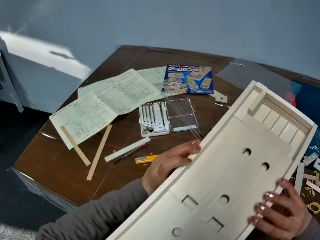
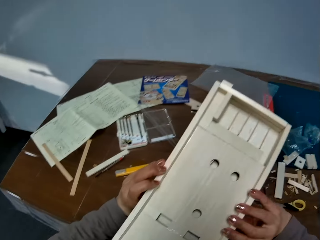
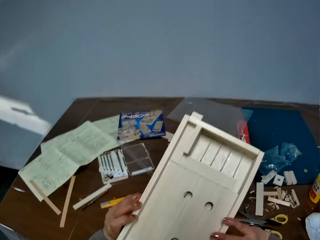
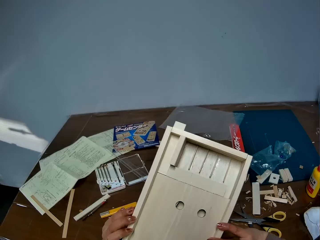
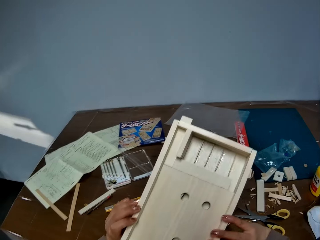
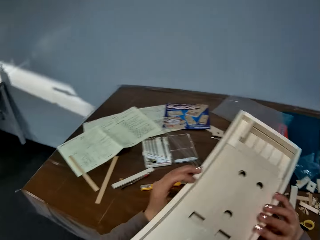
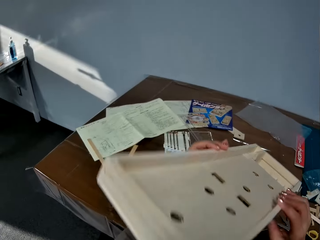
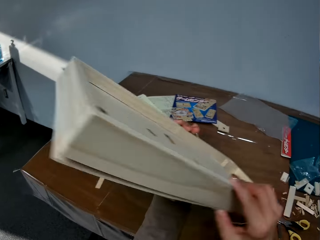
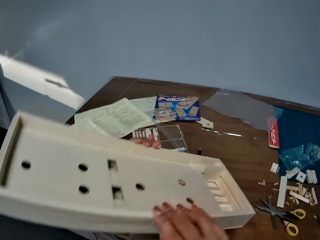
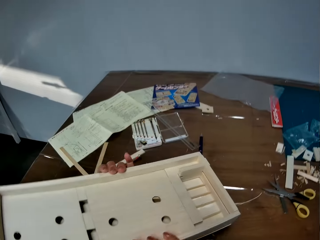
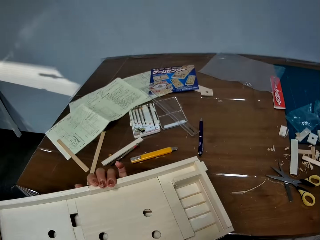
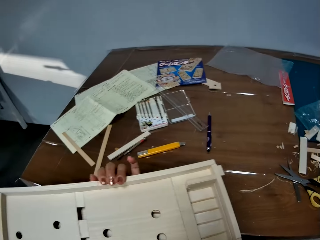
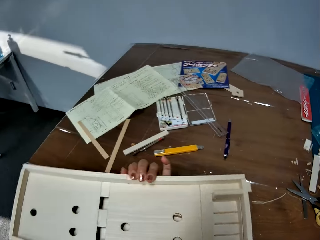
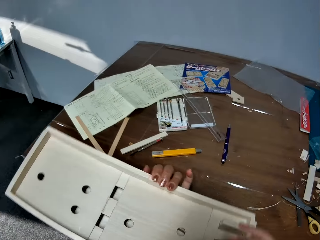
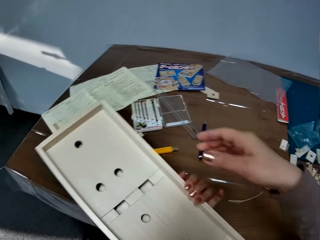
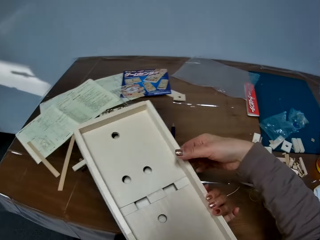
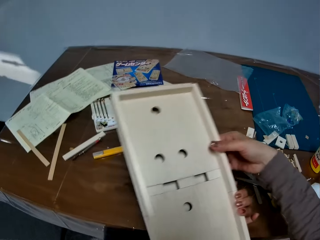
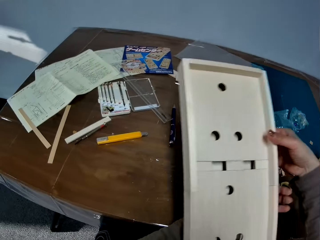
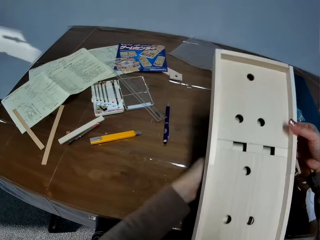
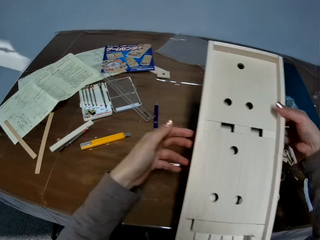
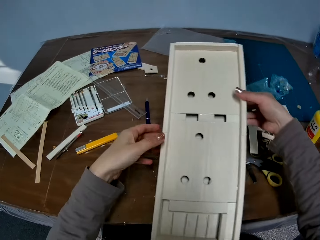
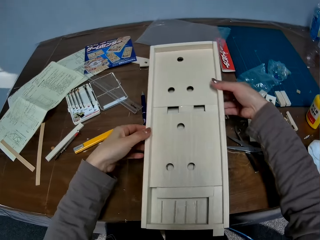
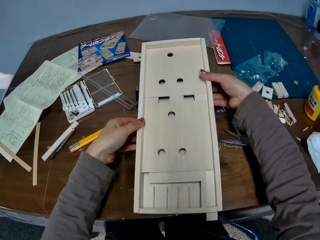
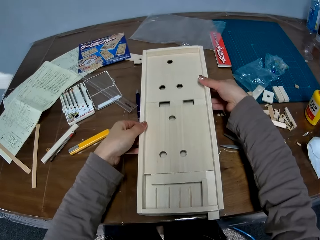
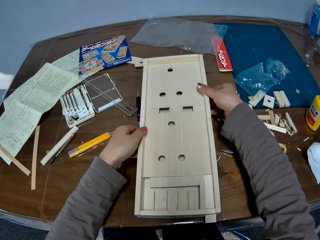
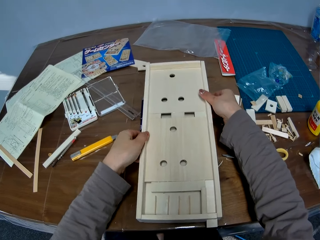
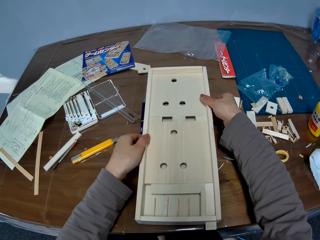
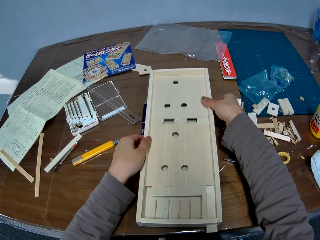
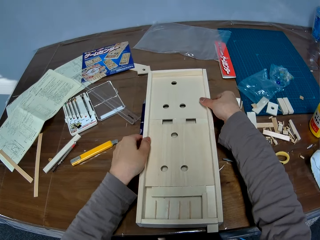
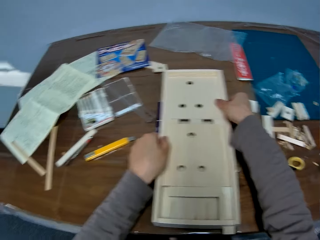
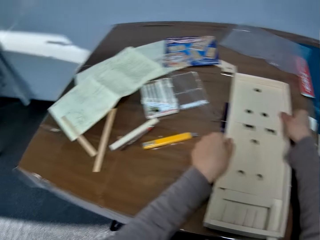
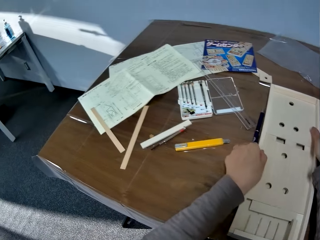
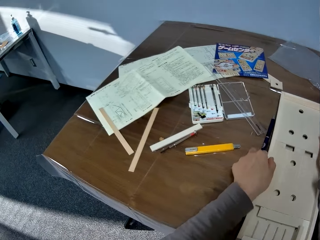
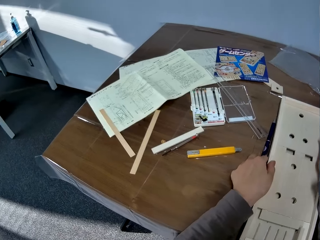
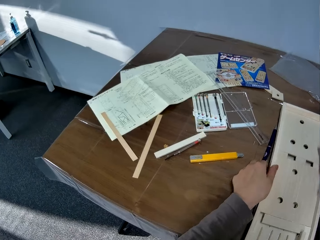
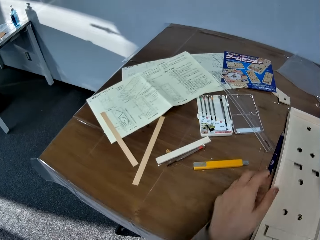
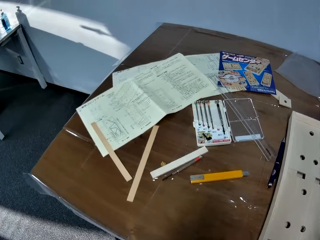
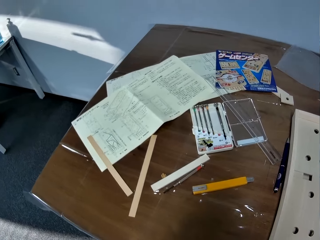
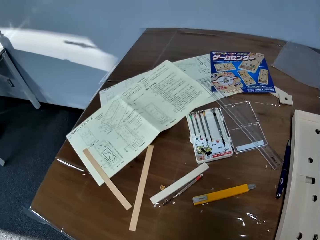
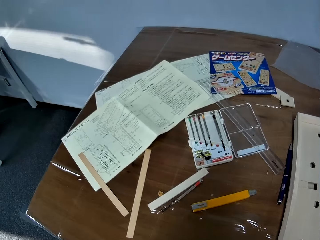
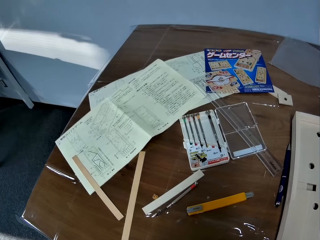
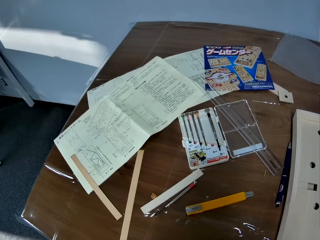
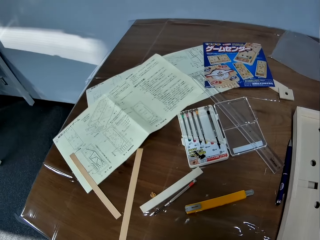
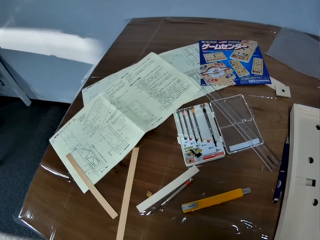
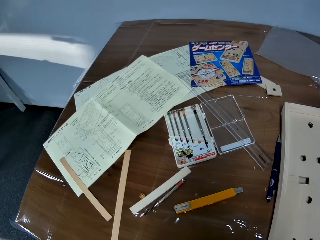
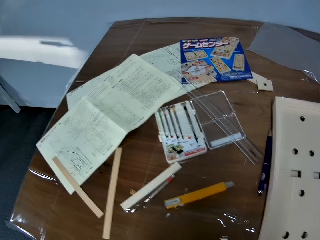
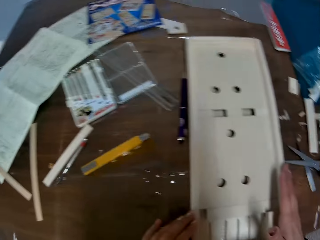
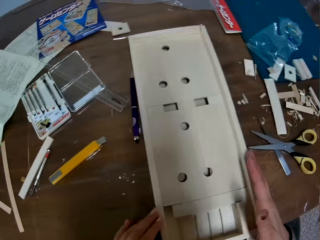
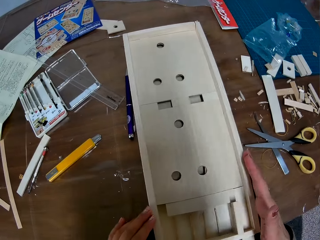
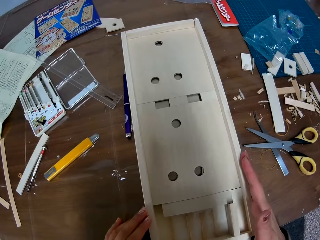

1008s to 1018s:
The camera wearer turns the craft paper or woodwork. They drop the woodwork on the table.

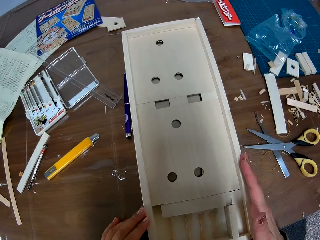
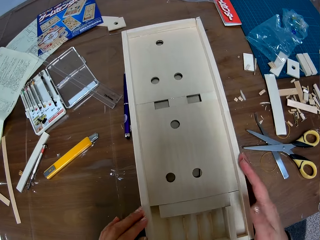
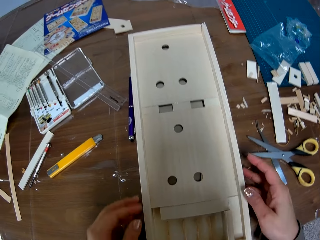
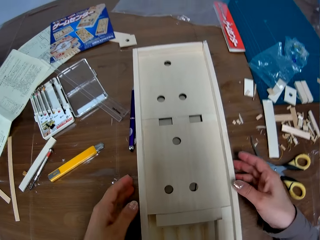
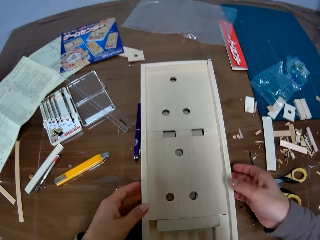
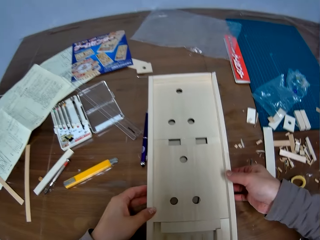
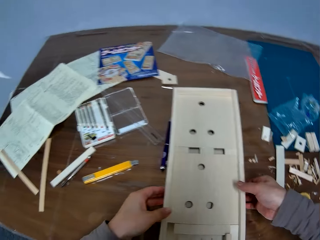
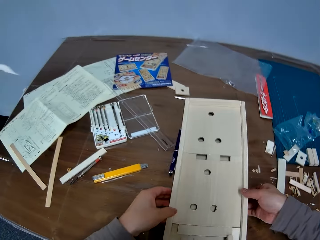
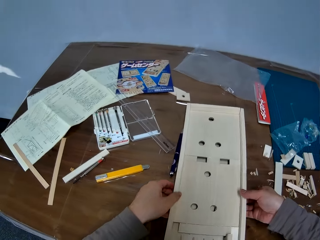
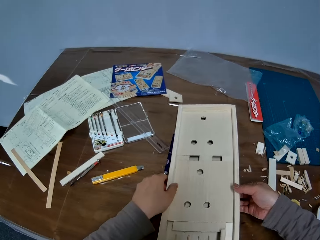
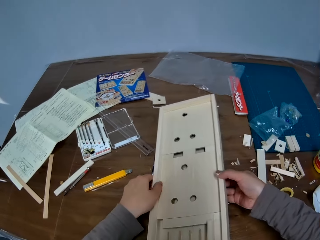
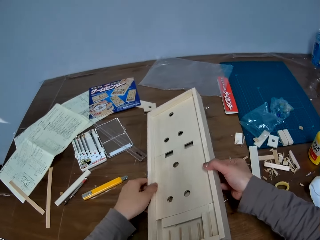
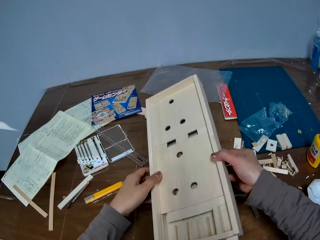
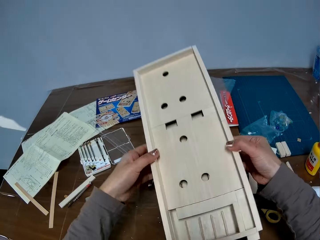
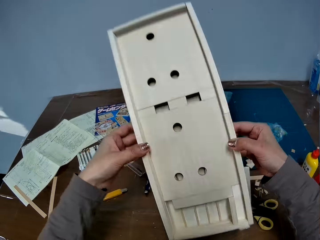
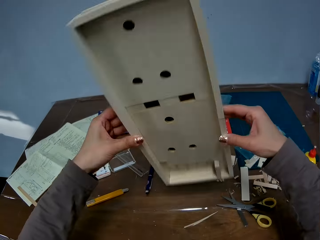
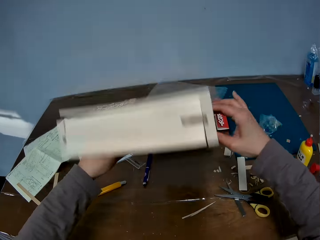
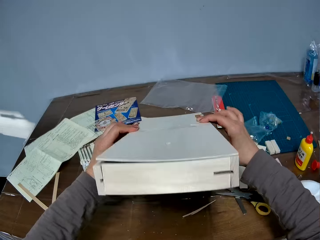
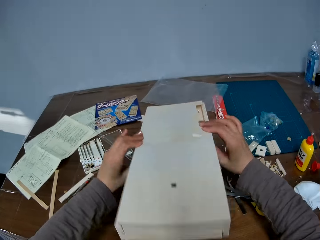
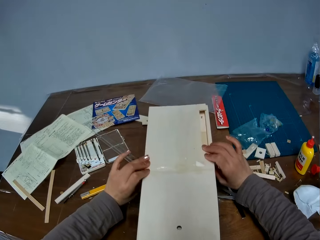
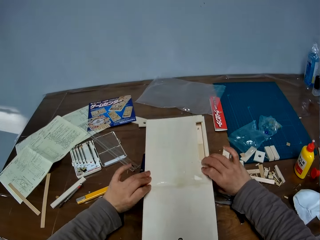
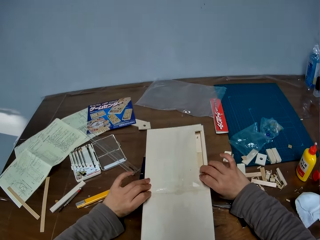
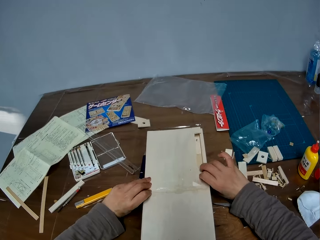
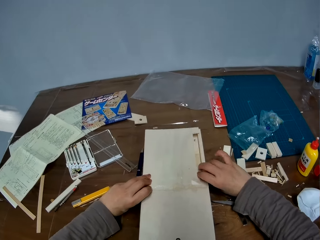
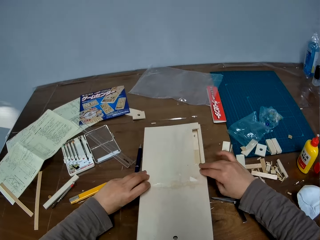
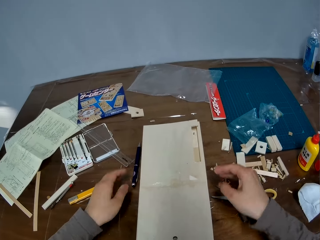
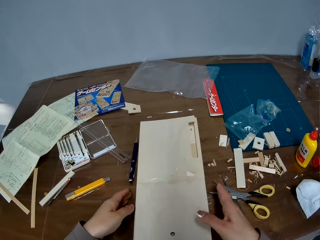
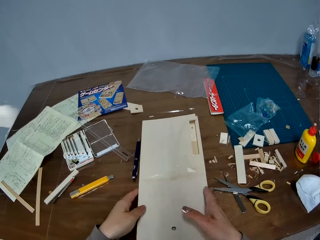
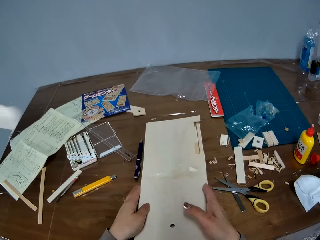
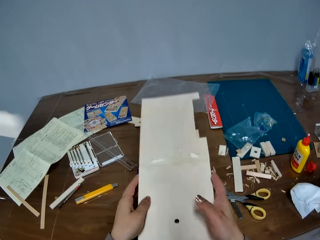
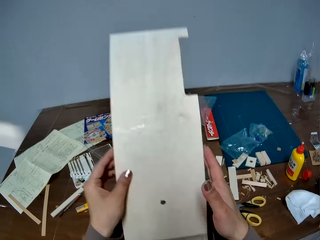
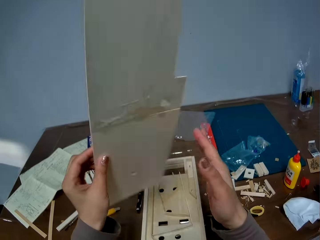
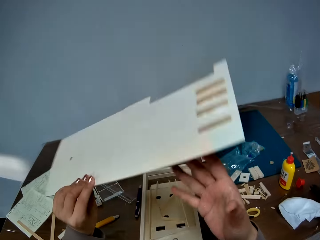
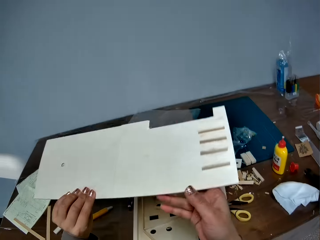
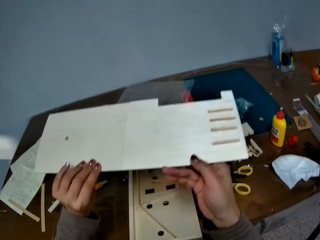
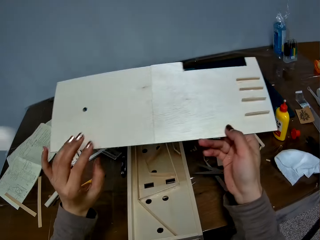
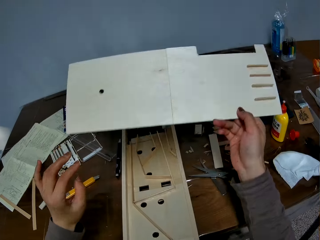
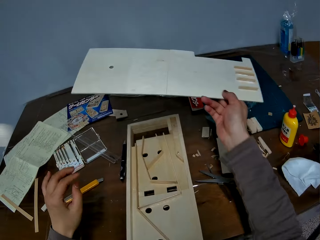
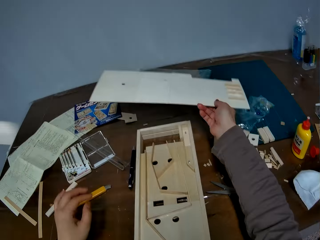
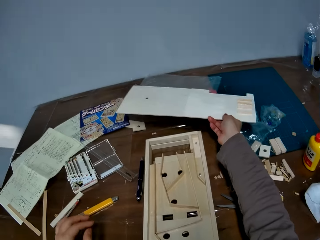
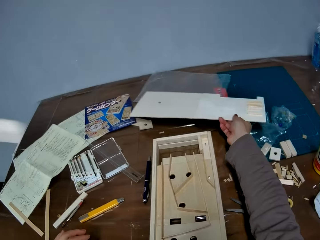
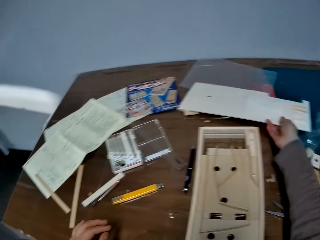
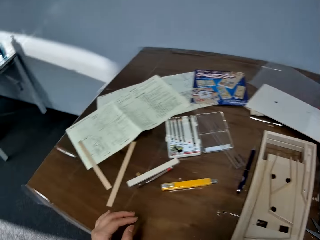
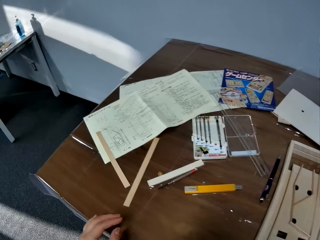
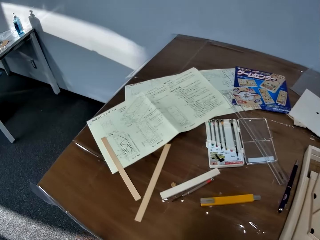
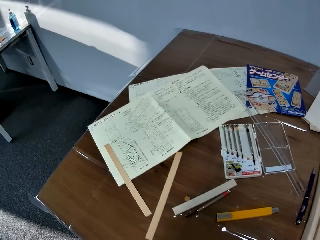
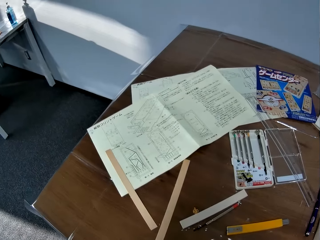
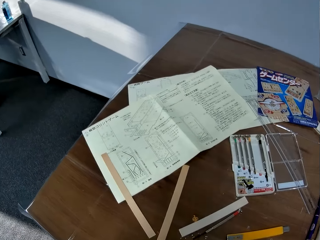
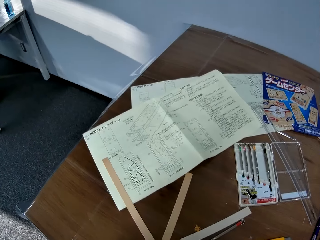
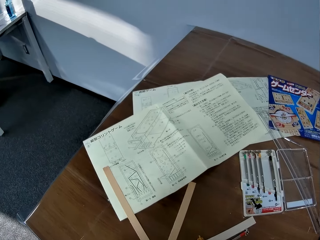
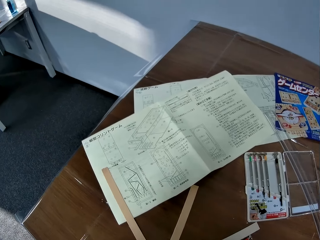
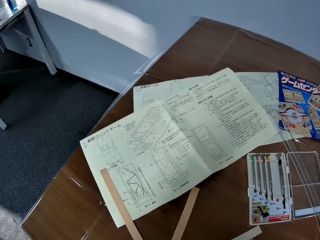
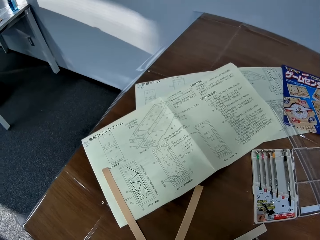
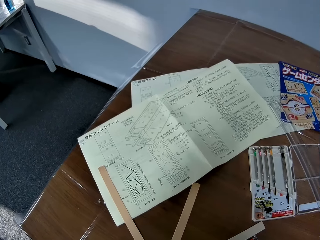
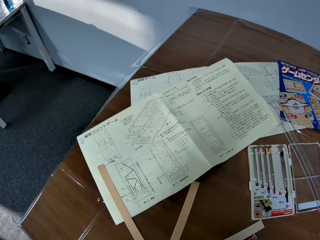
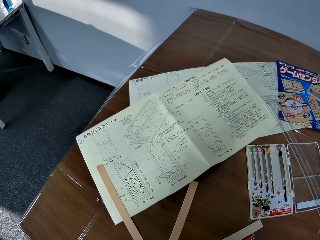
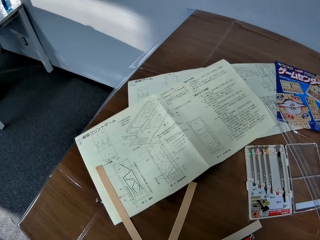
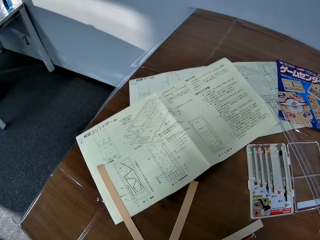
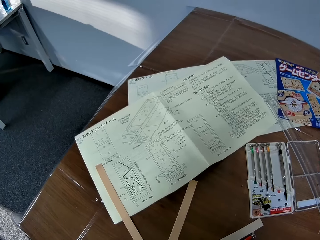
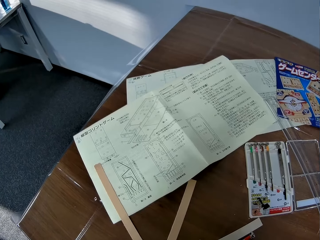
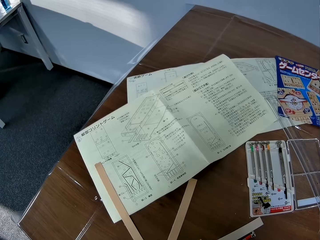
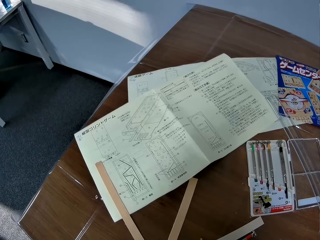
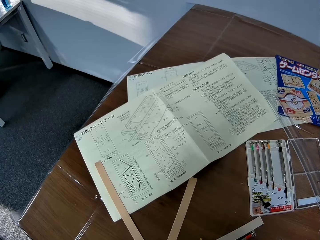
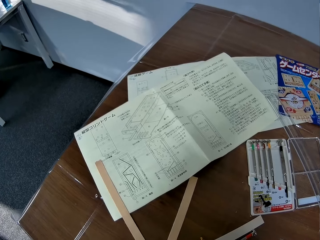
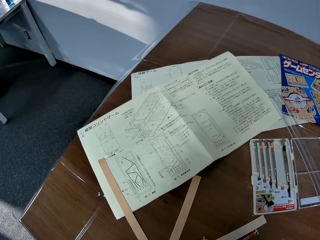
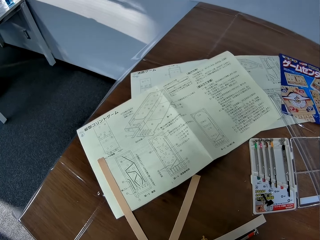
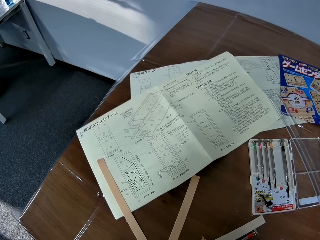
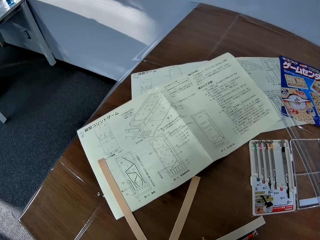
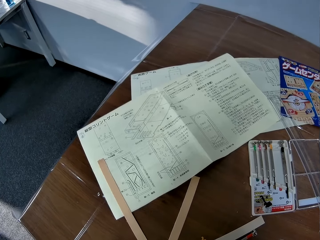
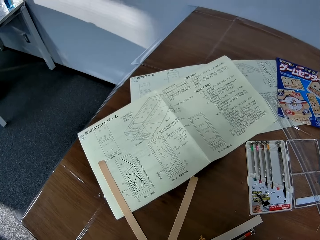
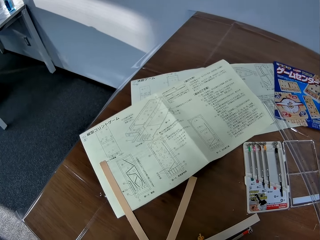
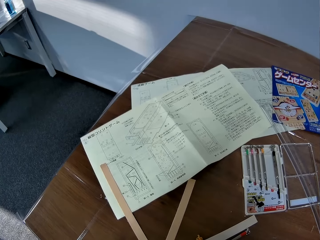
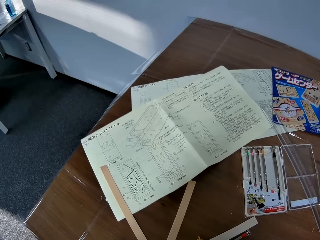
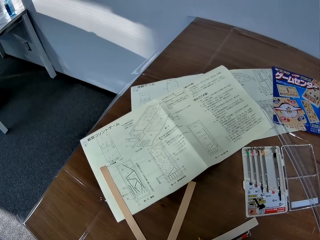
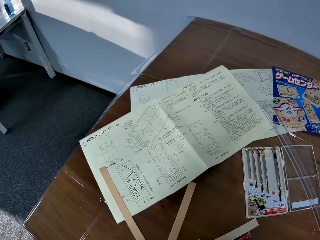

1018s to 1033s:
The camera wearer turns the woodwork or craft paper. They pick the craft paper and put the craft paper down. They pick the piece of wood from the woodwork and drop the piece of wood on the table.
